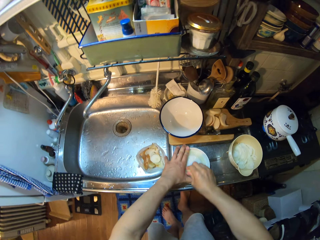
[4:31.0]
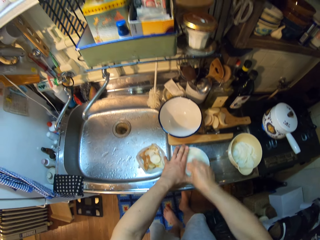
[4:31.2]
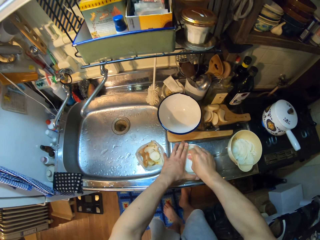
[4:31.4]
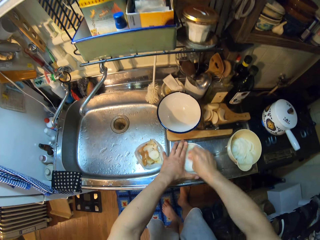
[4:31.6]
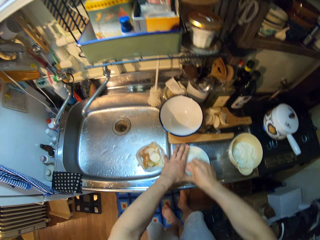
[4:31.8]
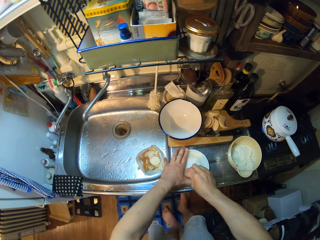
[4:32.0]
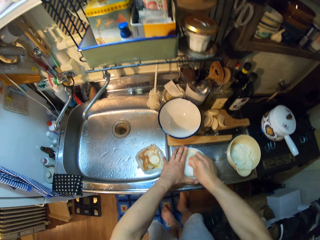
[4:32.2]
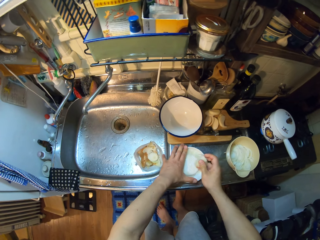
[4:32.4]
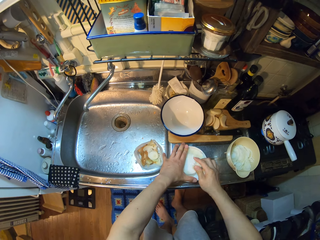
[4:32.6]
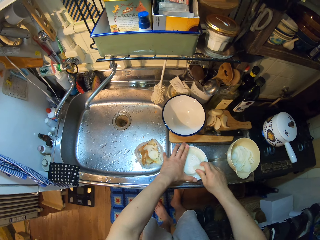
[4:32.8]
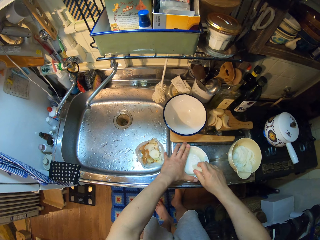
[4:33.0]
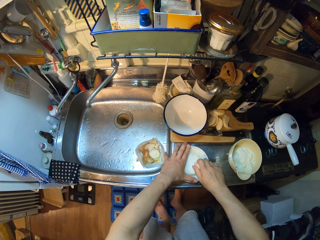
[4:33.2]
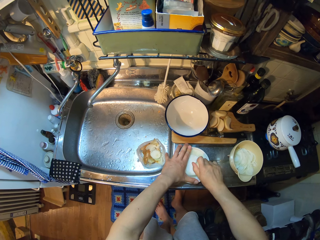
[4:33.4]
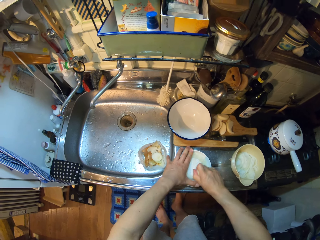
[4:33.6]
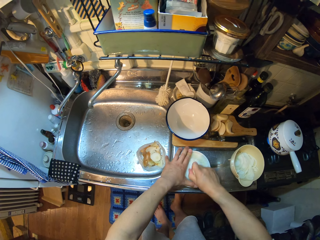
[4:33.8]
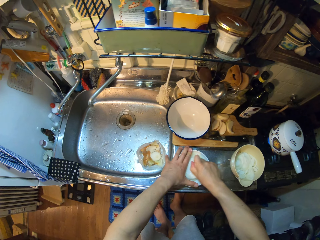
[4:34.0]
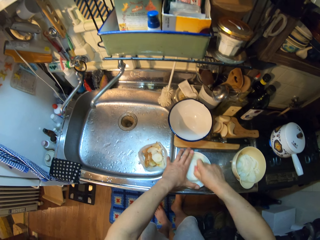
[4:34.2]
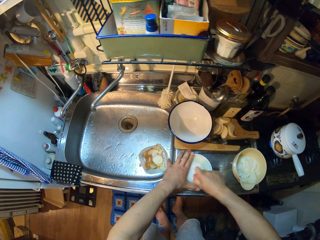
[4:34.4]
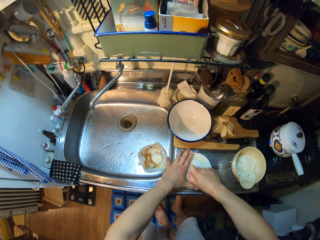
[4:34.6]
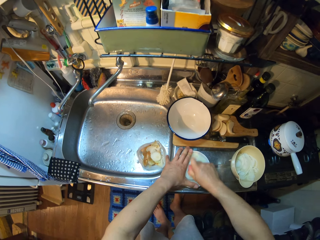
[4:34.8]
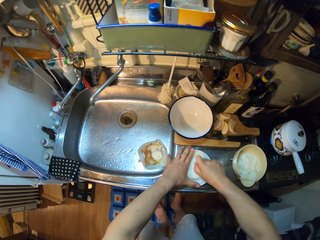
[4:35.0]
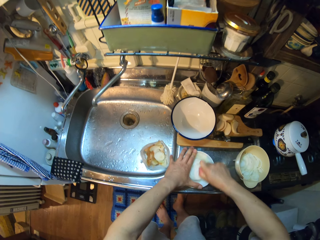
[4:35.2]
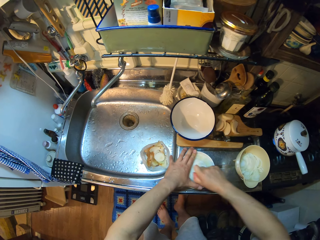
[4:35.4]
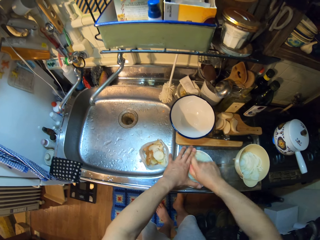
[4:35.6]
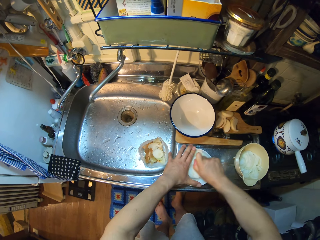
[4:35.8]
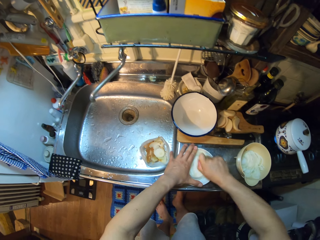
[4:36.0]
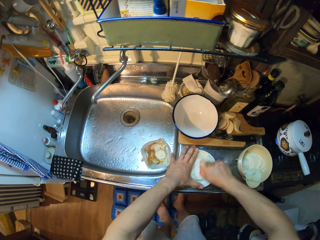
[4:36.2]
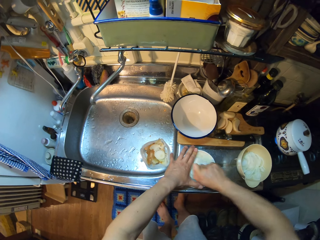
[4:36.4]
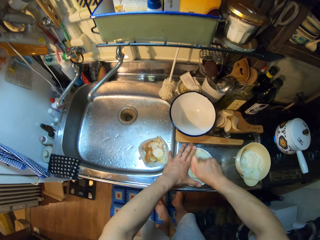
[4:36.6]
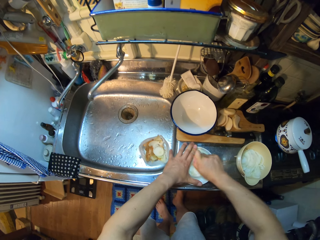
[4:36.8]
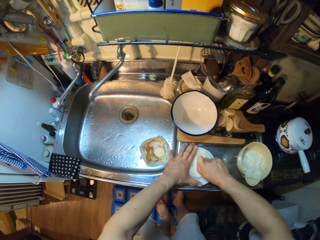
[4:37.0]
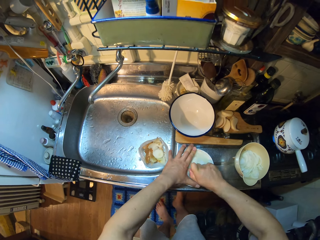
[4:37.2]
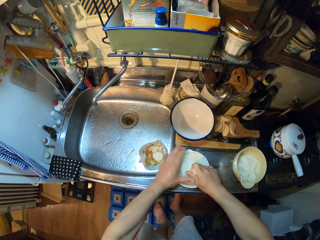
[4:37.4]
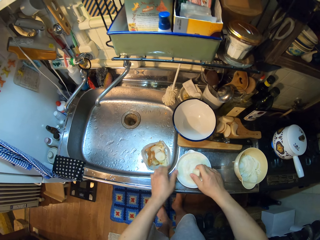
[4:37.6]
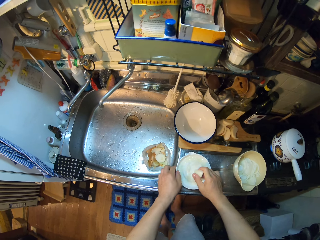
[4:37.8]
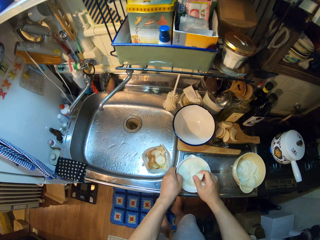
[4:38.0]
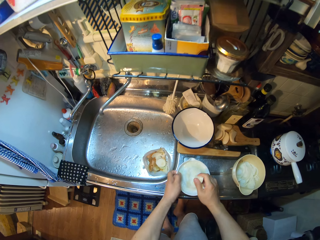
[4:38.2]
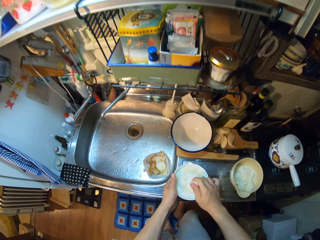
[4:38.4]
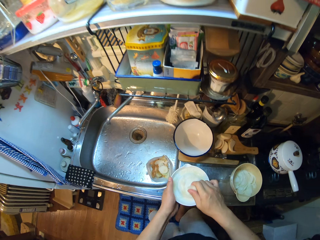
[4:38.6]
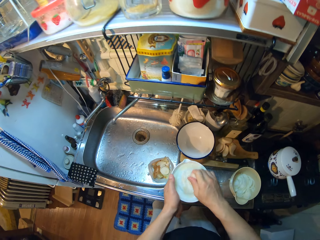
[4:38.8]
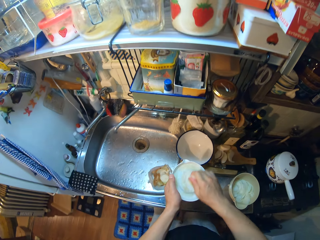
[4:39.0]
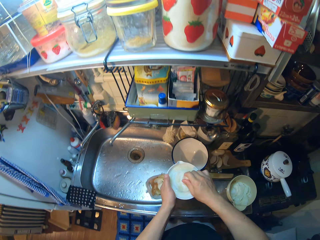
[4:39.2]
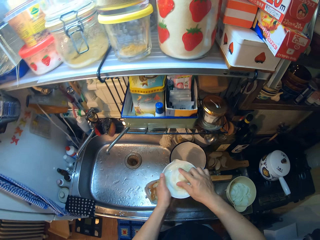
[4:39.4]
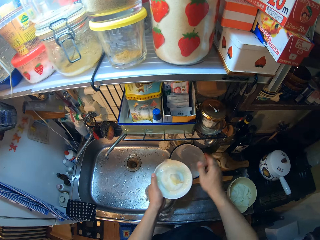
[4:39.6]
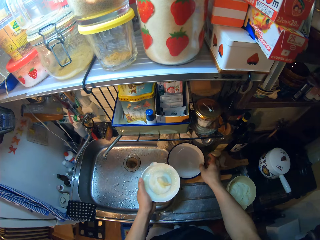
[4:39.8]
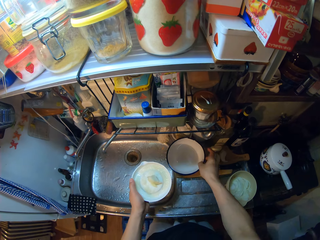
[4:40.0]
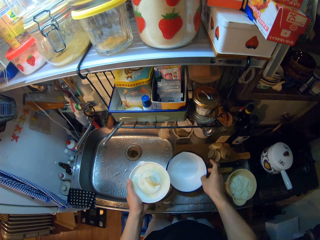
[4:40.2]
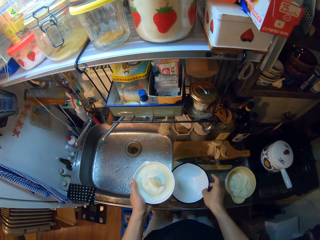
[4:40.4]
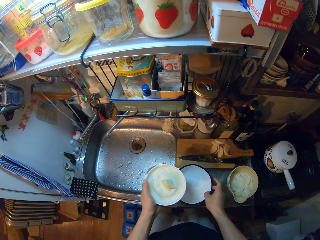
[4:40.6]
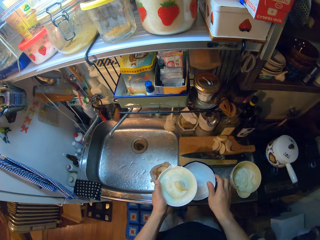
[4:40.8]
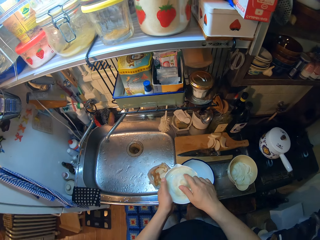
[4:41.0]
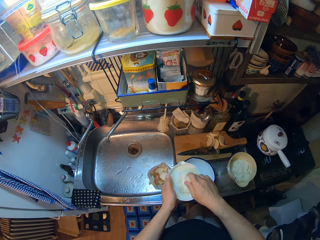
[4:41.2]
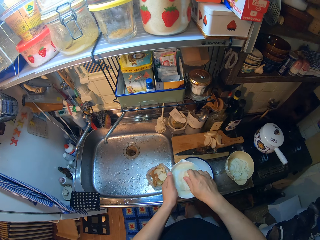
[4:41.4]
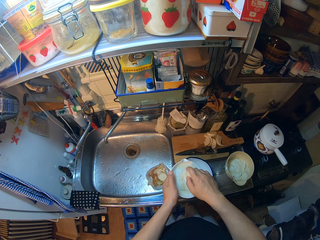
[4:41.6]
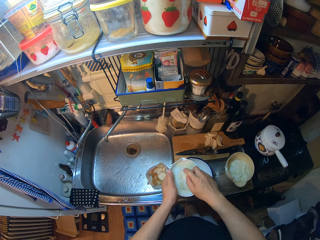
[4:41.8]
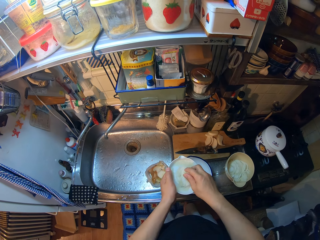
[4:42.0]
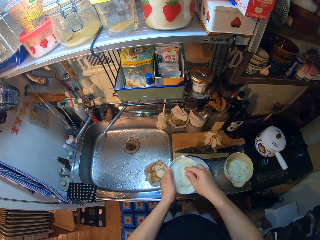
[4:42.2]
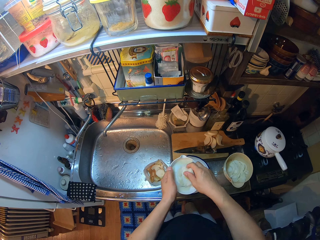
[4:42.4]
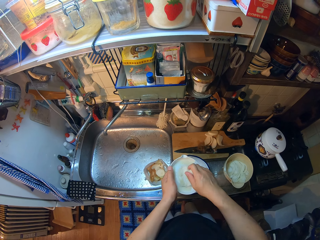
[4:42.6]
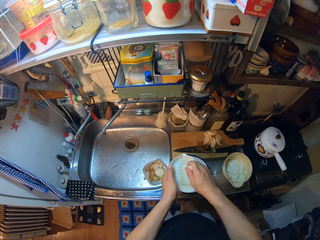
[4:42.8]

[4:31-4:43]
The camera wearer stops chopping something with a chopper. They grate something with a grater. They raise the grater. They stop chopping something with a chopper. They drop an onion on the grater. They pick up the bowl on the chopping board. They move a plate to the drain of the sink from the chopping board. They put the bowl on the countertop. They set the onion on the grater.

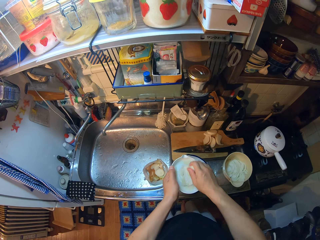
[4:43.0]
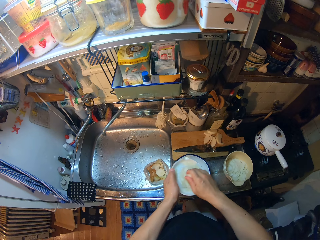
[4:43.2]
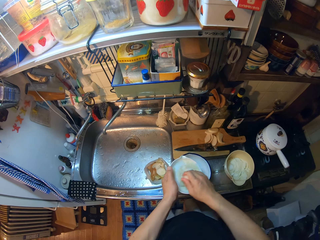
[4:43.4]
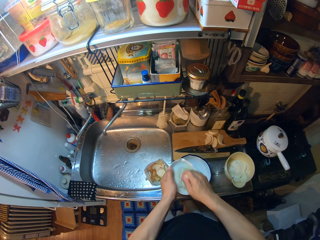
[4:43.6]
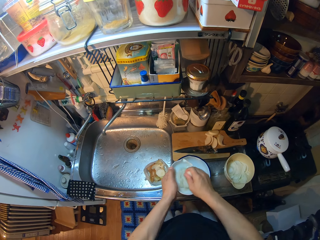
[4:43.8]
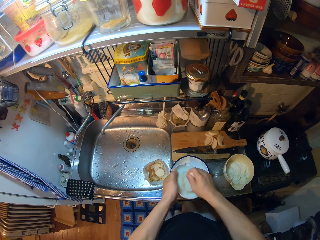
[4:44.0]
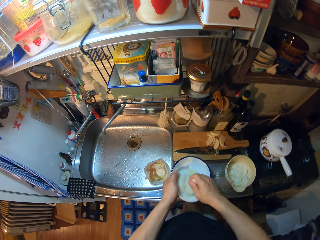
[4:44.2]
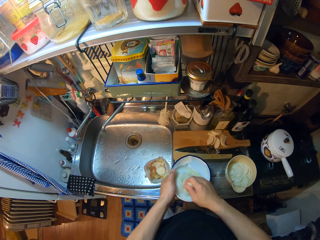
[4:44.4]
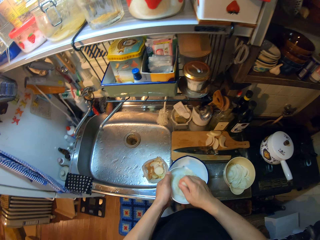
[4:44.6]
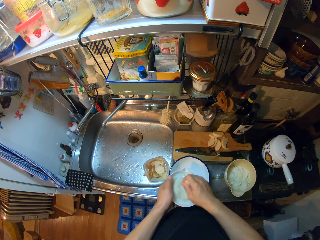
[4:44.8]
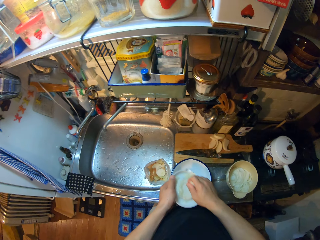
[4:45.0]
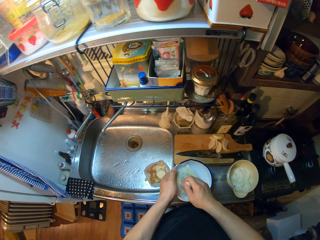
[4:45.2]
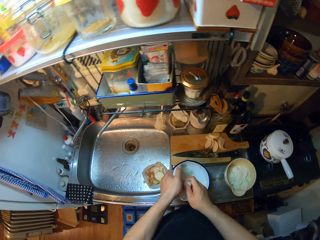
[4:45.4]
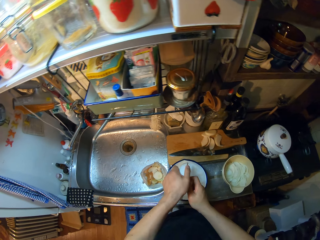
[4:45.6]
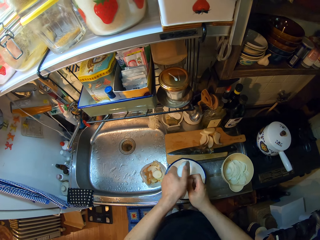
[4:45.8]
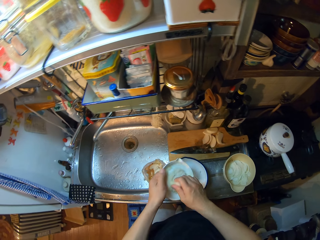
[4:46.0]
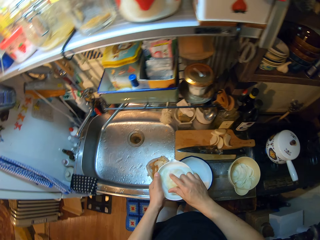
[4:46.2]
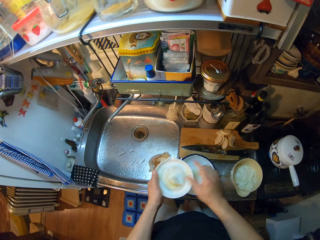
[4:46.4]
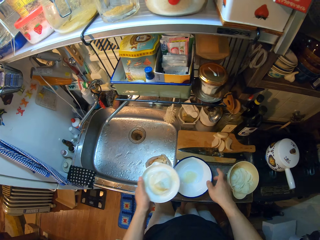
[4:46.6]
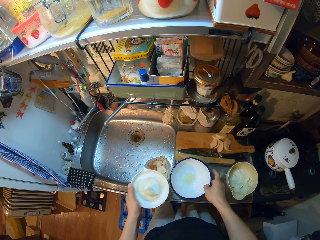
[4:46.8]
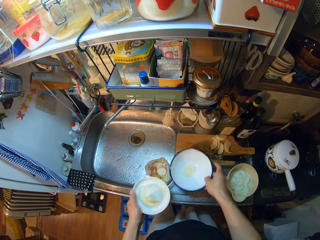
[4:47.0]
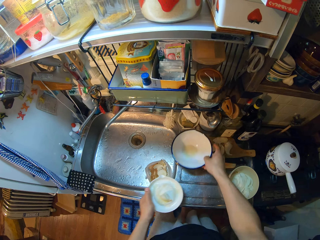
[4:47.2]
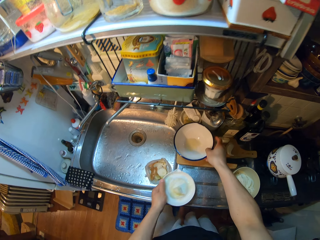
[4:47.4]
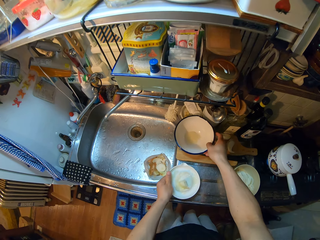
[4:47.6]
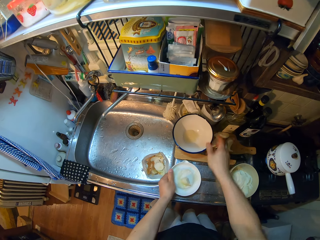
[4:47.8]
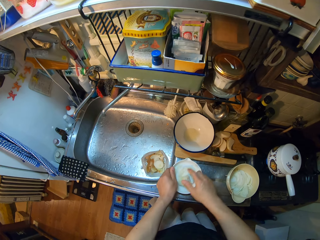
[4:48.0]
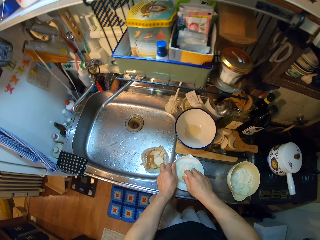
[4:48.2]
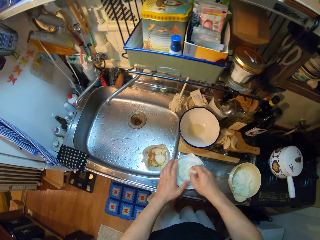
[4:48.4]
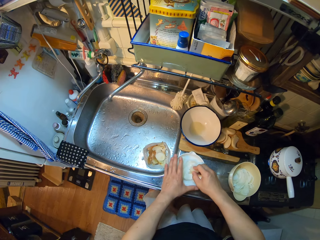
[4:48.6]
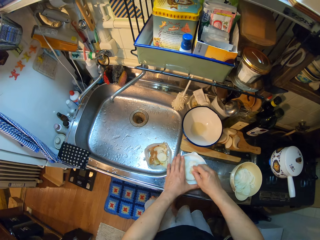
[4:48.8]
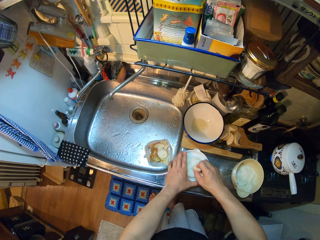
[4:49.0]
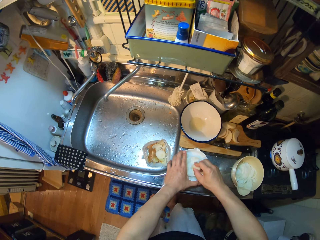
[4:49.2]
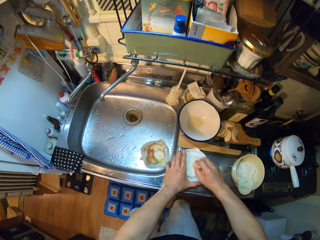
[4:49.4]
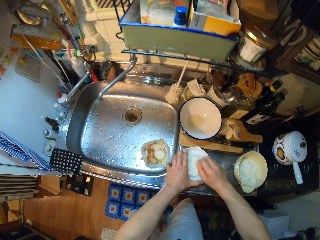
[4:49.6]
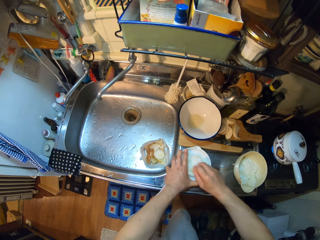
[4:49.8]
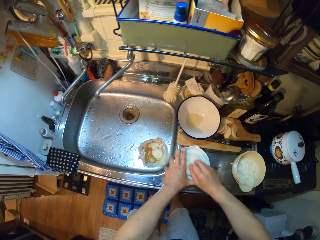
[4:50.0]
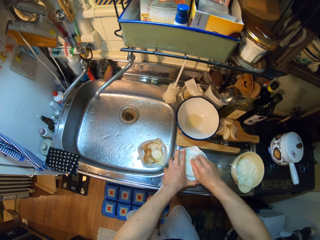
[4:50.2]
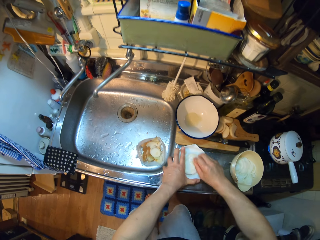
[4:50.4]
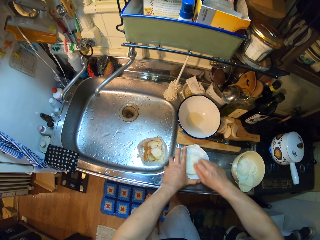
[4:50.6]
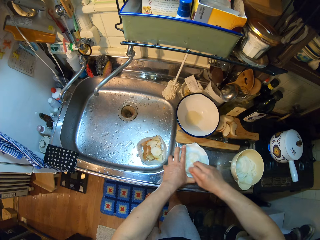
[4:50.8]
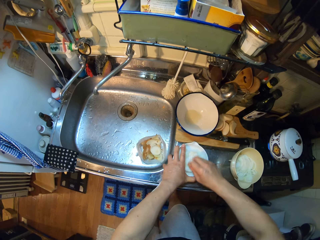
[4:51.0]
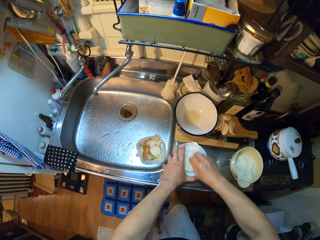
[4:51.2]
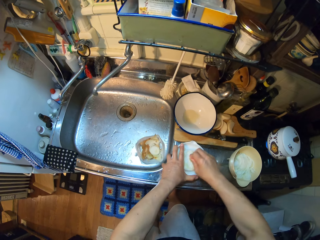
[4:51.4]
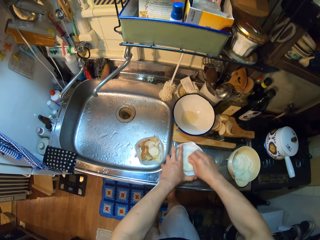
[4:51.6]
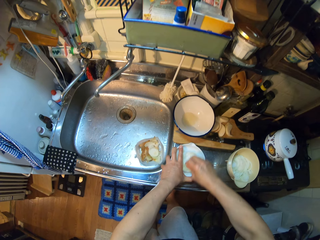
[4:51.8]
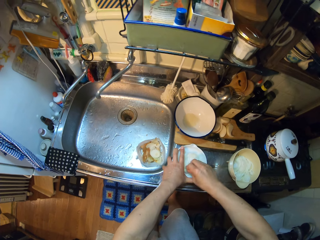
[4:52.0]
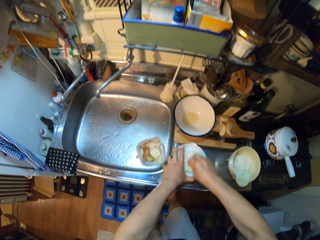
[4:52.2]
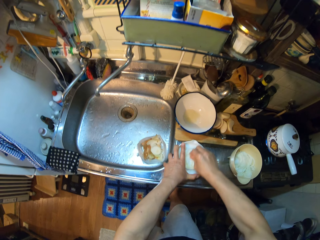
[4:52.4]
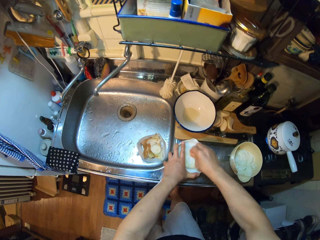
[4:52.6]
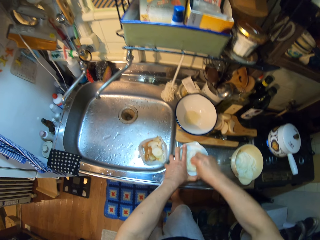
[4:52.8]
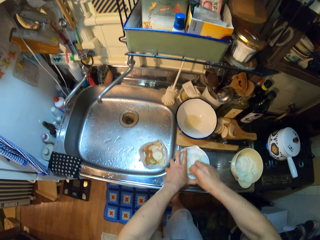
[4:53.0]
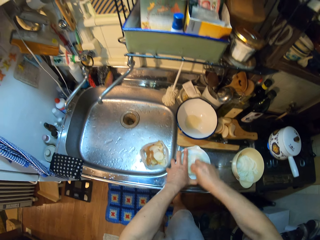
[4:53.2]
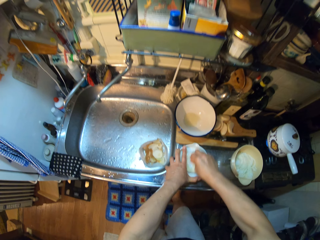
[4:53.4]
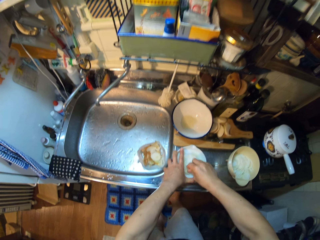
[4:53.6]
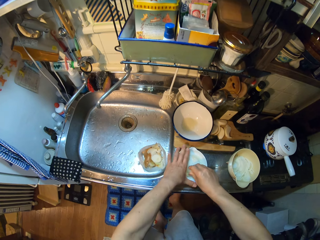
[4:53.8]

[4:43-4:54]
The camera wearer resumes grating the onion with a grater. They pour grated daikon into the bowl. They put the daikon on the grater. They move the bowl on the sink. They place the grater on the sink. They grind something on the mixing plate. They resume grating the daikon.
